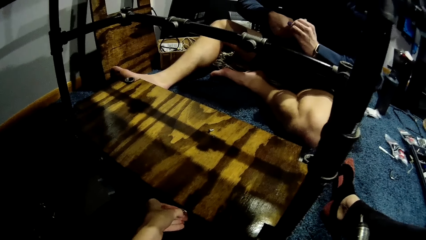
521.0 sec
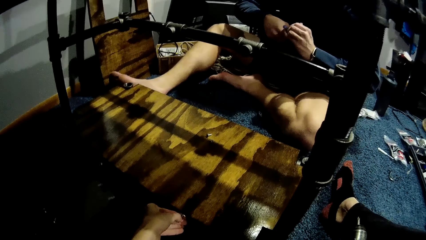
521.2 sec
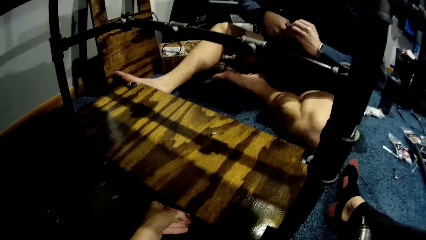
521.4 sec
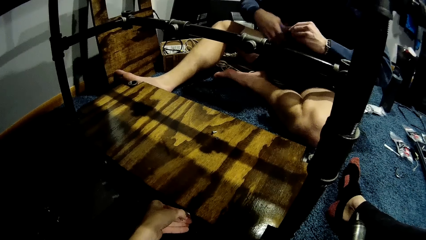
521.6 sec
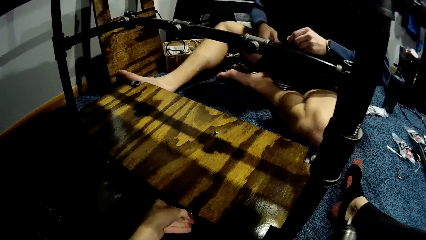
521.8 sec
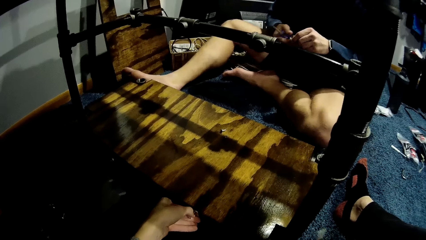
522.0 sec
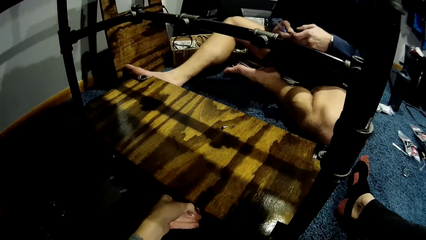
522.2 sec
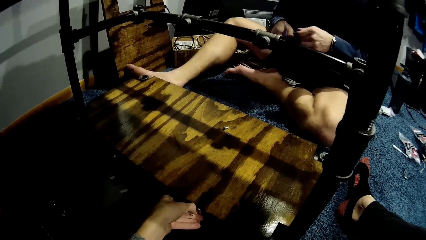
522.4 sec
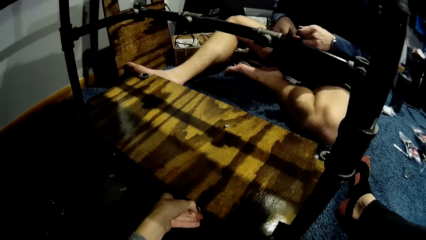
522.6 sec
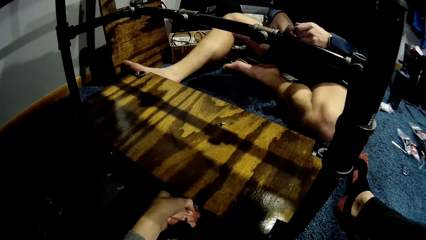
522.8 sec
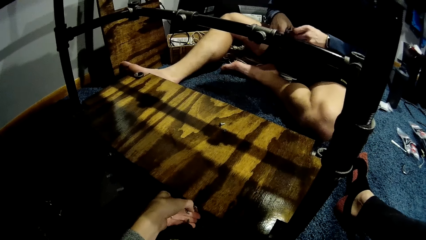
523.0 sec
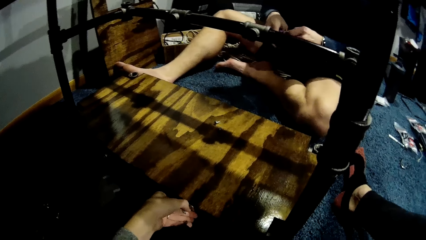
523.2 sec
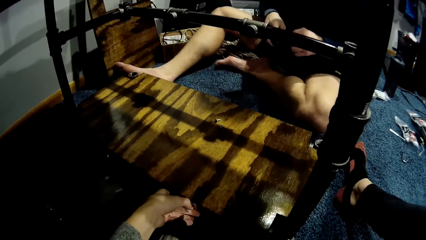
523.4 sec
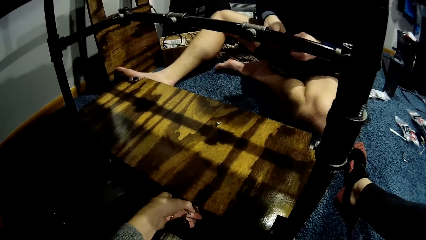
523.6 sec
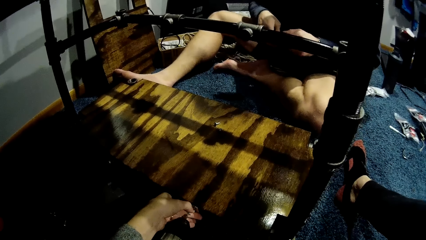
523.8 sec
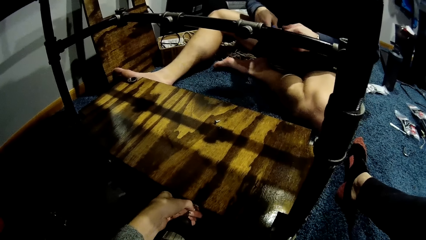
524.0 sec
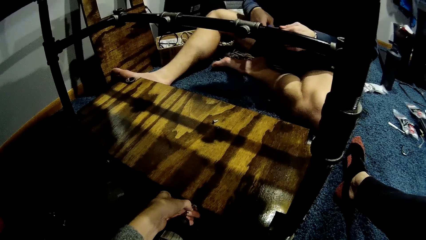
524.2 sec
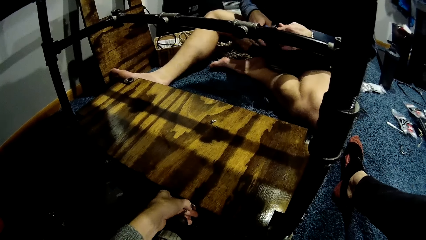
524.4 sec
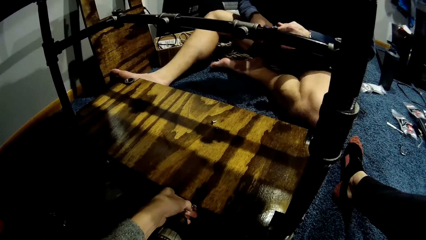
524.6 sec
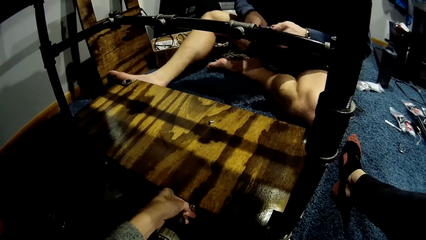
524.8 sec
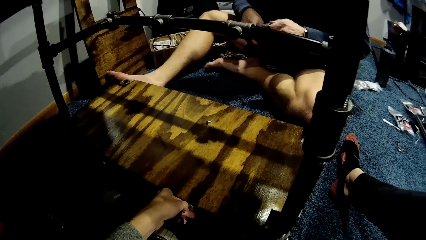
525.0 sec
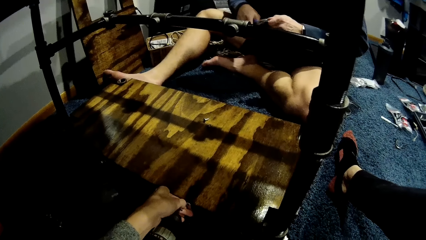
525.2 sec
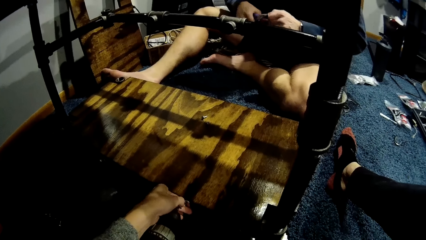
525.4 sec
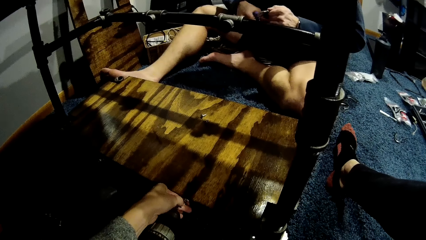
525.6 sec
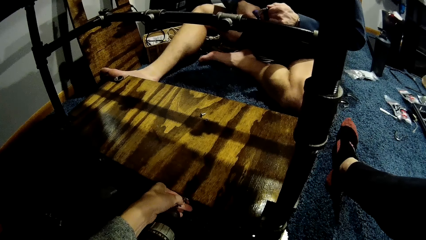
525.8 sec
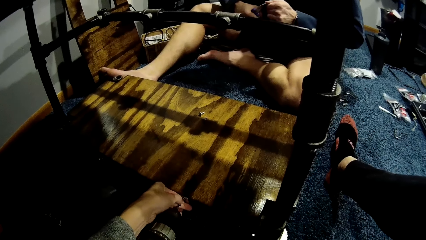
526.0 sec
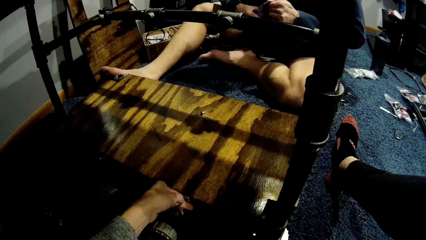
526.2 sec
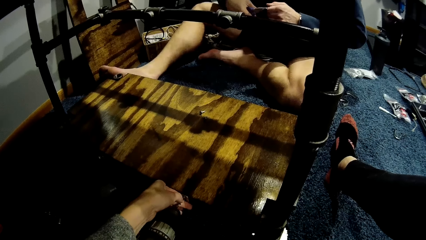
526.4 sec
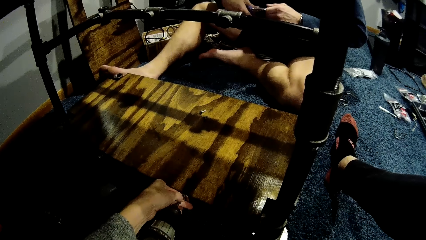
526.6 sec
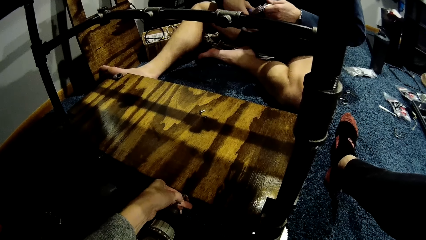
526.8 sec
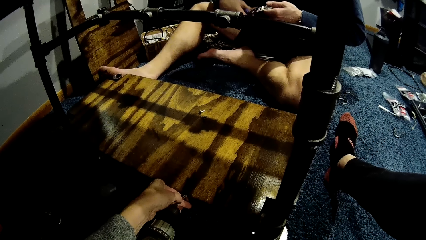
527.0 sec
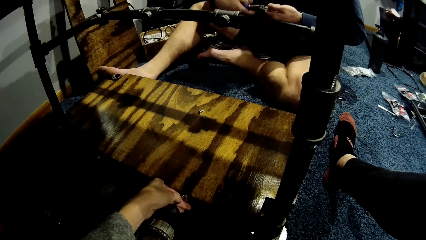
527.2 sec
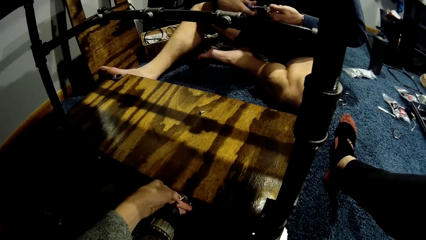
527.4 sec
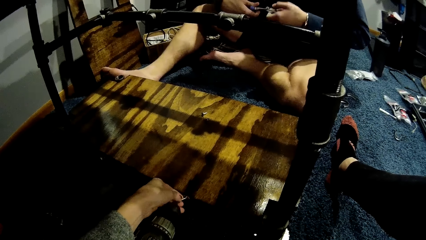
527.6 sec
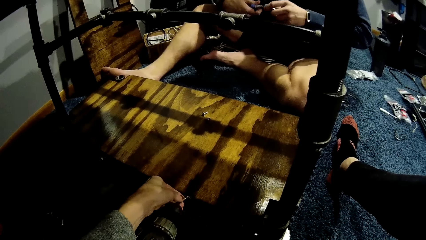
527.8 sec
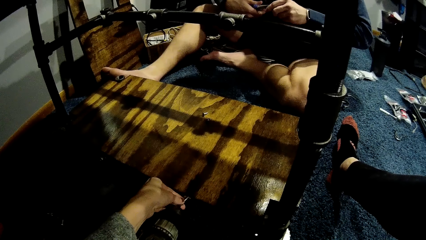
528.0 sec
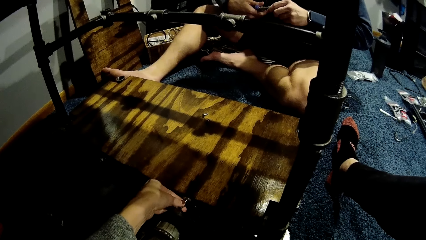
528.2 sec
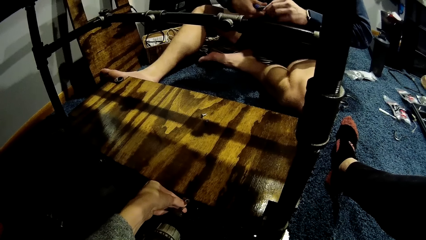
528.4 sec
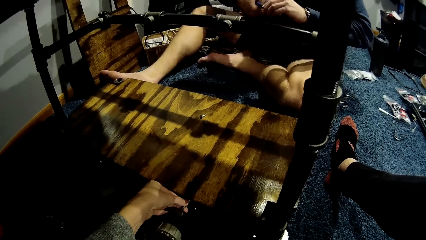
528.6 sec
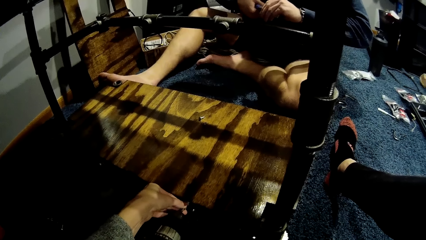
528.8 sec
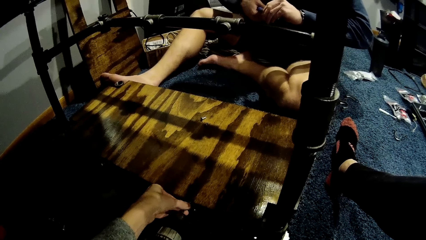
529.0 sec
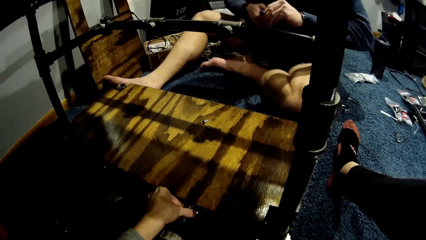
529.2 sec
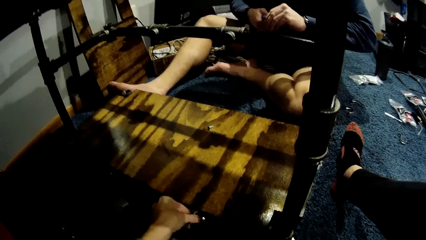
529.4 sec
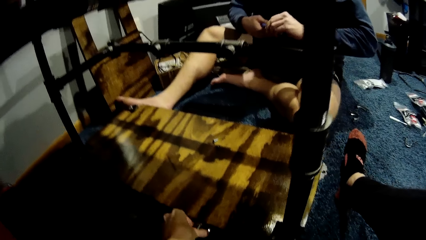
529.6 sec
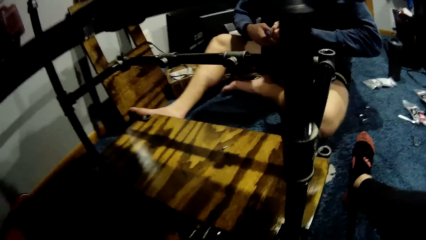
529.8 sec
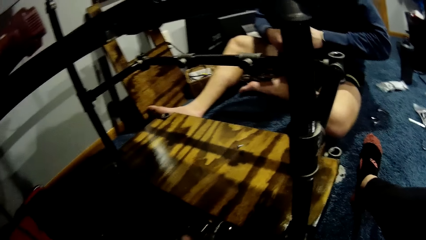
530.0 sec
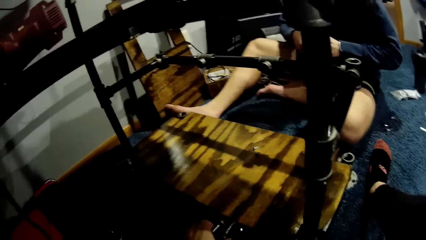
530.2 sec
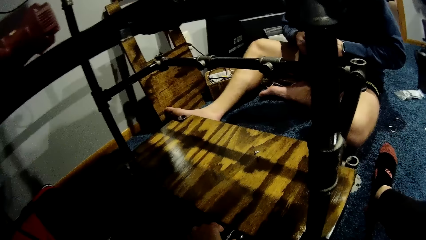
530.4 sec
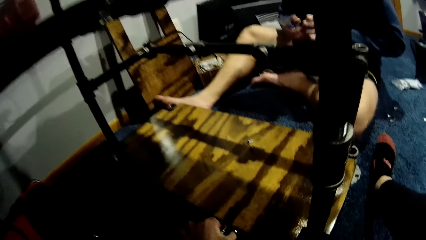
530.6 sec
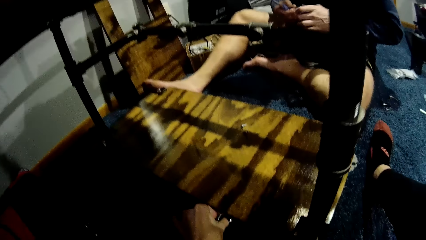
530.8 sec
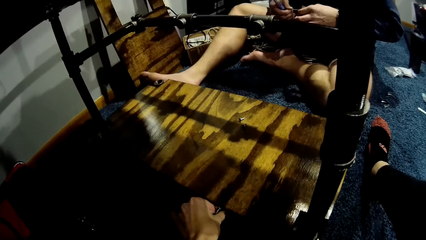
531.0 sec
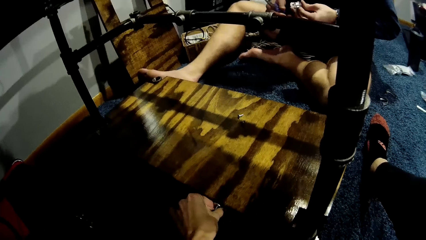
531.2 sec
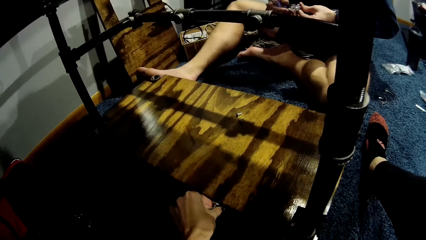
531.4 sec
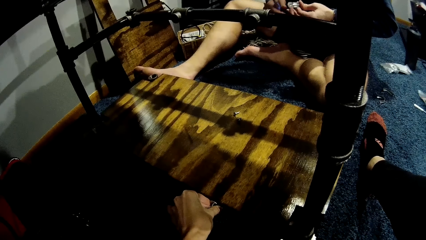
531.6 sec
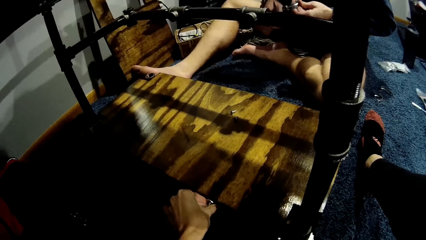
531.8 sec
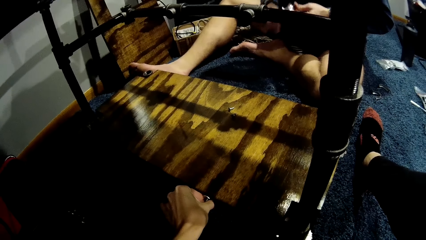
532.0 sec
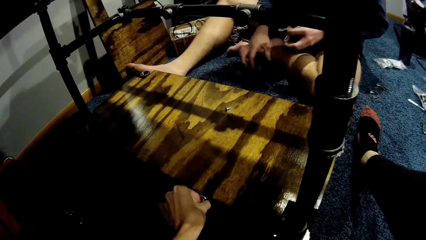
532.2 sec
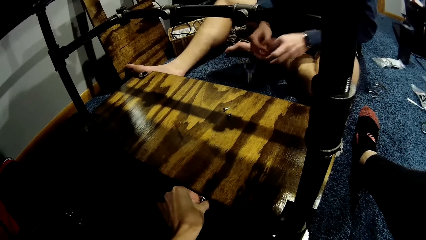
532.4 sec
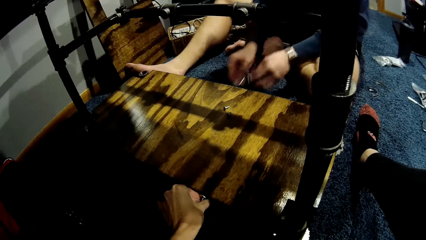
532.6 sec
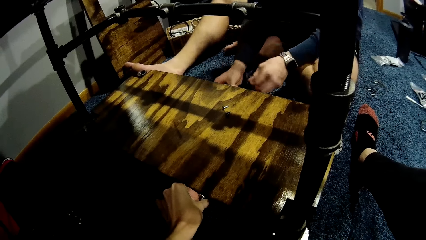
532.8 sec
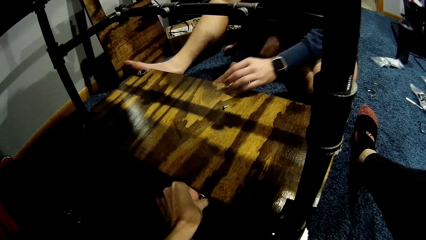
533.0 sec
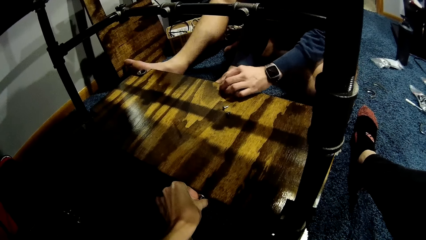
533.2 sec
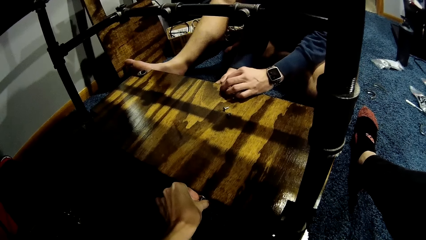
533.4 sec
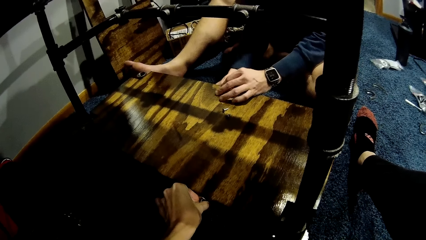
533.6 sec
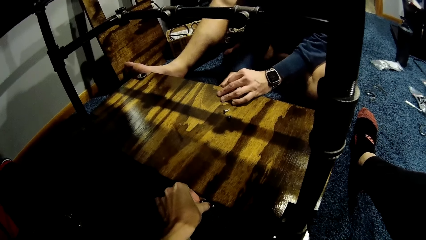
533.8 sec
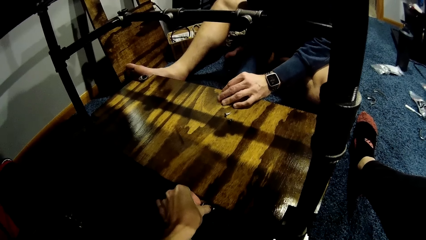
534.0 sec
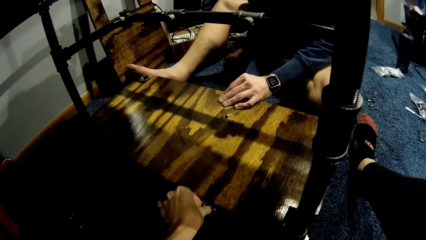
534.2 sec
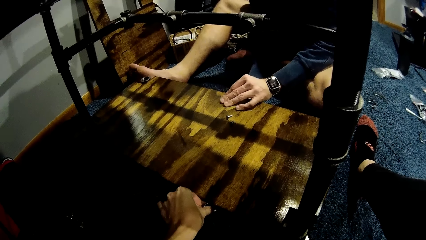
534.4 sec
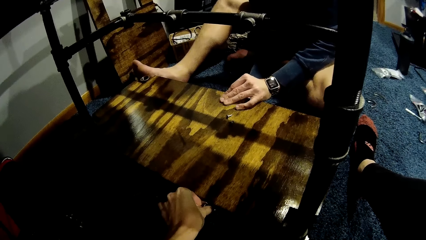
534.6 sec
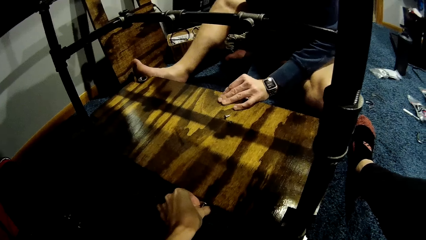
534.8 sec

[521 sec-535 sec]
The camera wearer picks up the screw gun. They drive in the screw to the shelf. A man places the pliers on the floor. The man places the third metal pipe on the wood with his left hand. The man fixes the pipe holder to the shelf.

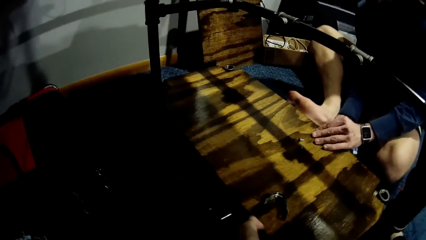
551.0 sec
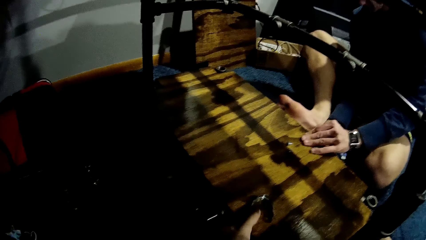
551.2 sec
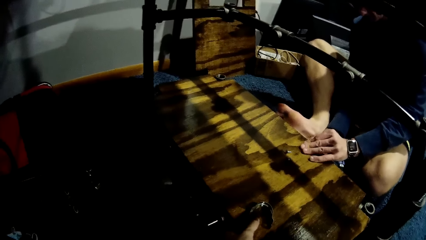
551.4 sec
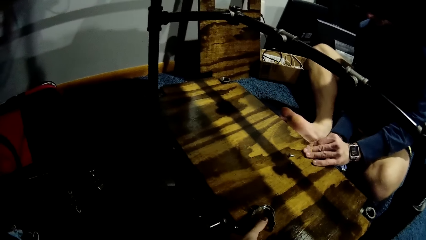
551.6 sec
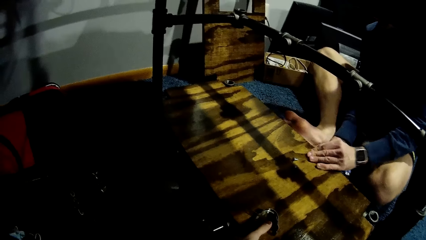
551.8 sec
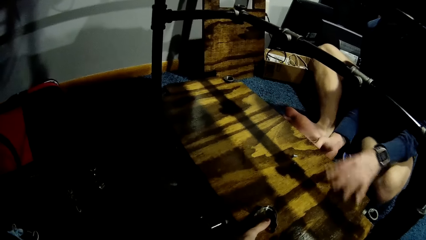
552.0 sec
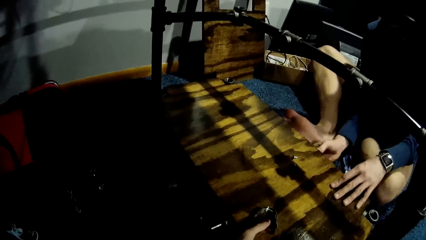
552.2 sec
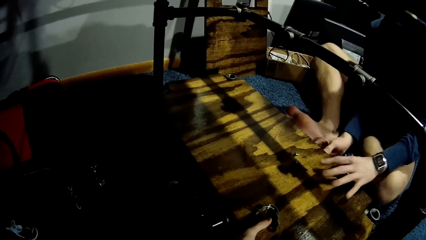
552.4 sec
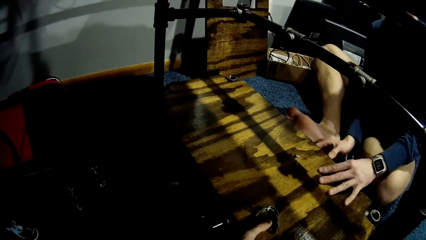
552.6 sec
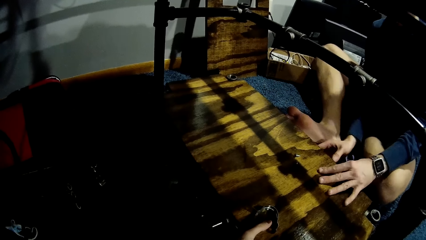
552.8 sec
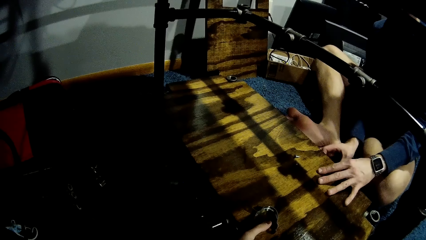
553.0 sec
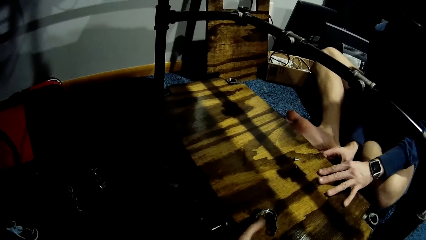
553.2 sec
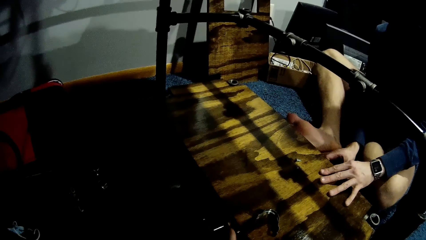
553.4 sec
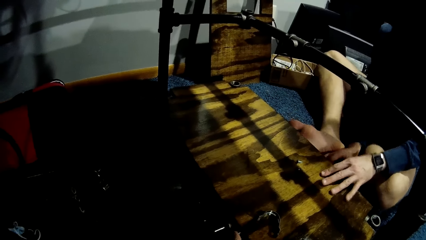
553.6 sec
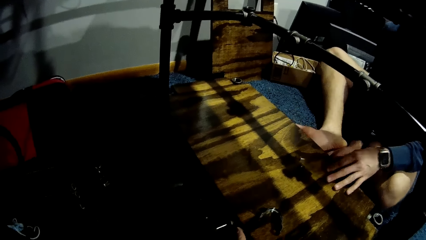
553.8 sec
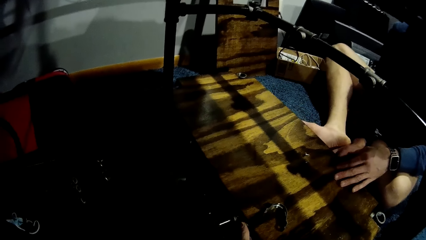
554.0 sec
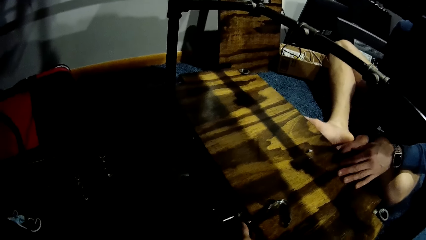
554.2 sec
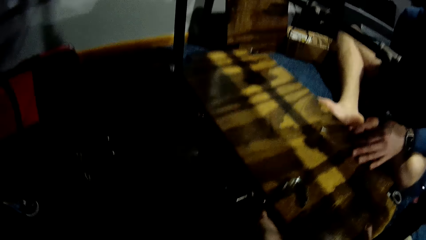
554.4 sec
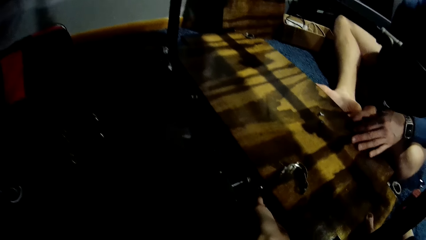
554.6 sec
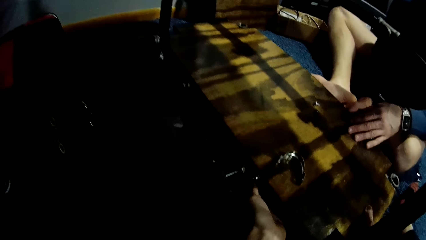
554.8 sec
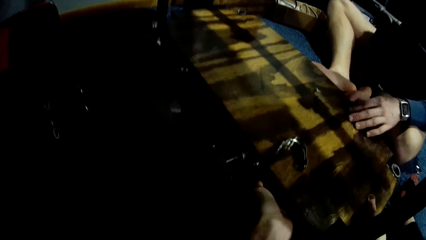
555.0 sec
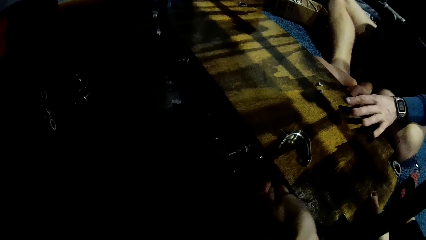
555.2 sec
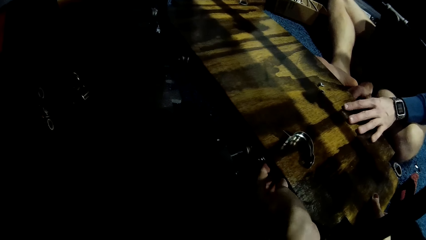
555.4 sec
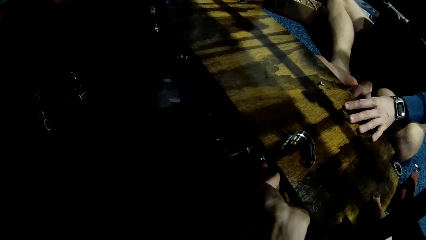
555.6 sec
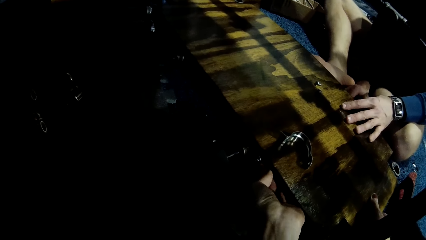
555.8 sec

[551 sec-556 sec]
A man places the fourth metal pipe on the wood with his right hand. The camera wearer fixes the cardboard.
